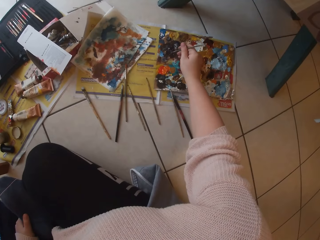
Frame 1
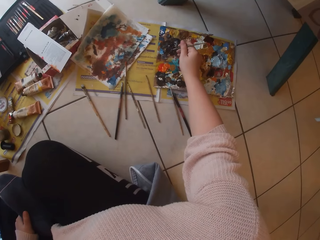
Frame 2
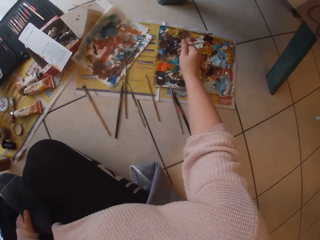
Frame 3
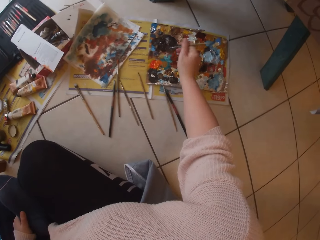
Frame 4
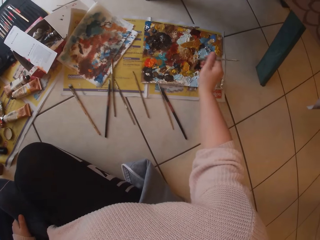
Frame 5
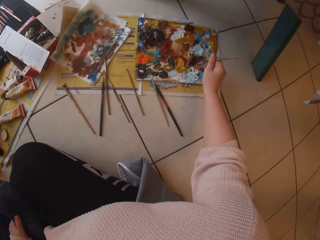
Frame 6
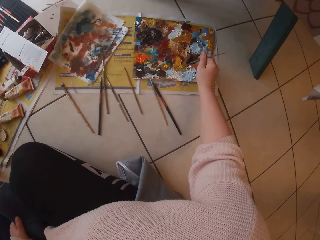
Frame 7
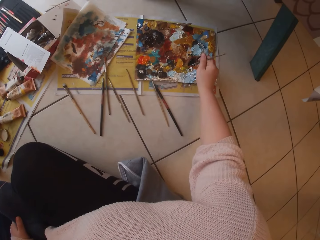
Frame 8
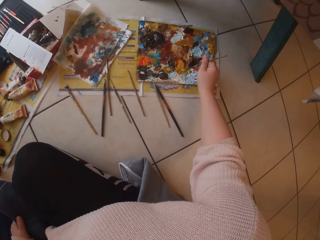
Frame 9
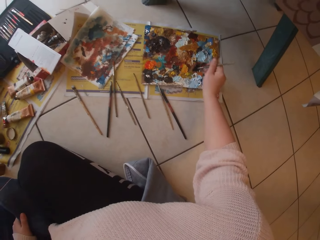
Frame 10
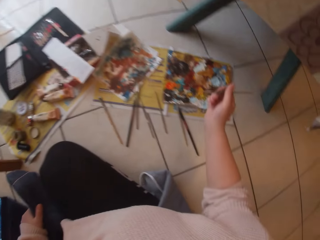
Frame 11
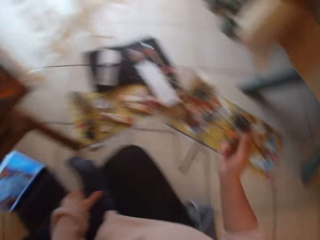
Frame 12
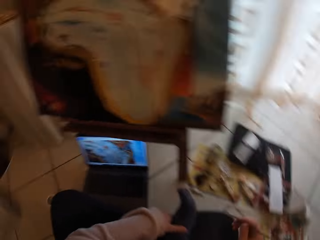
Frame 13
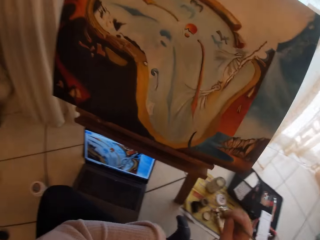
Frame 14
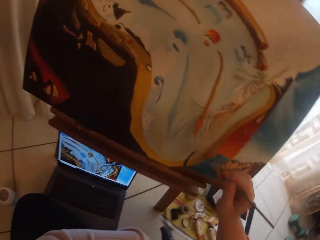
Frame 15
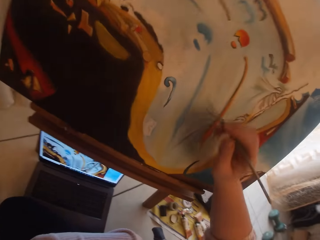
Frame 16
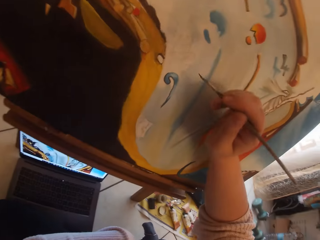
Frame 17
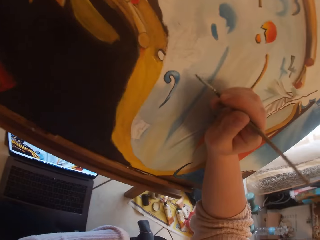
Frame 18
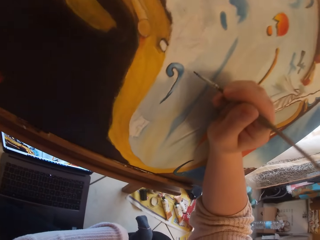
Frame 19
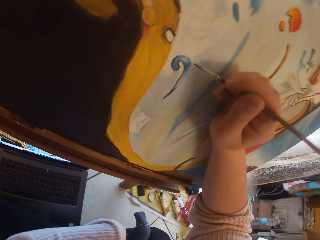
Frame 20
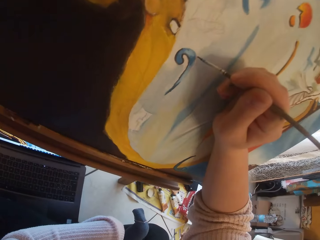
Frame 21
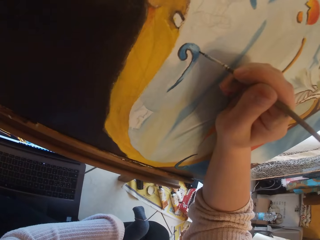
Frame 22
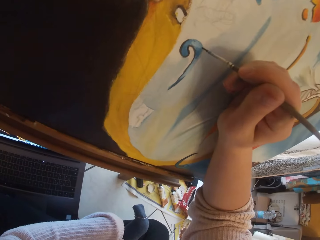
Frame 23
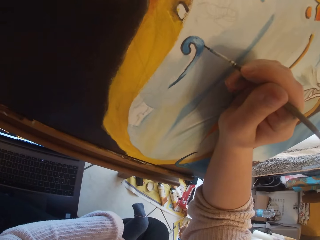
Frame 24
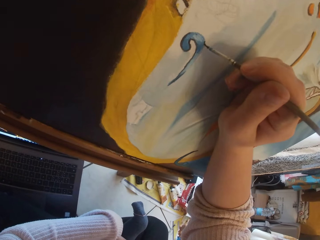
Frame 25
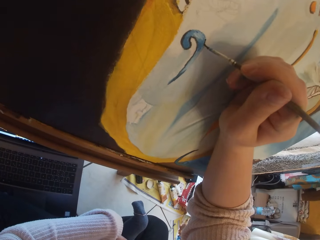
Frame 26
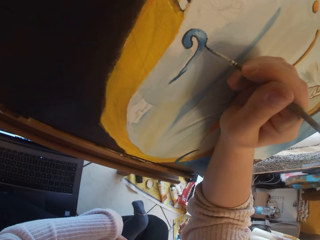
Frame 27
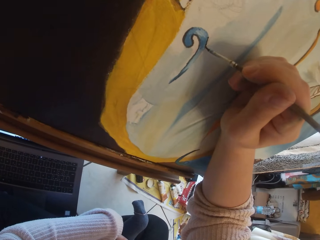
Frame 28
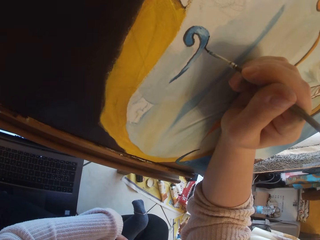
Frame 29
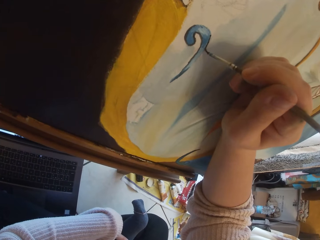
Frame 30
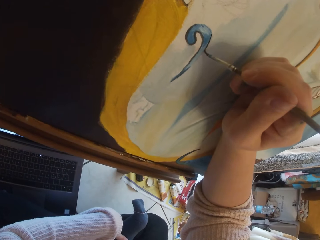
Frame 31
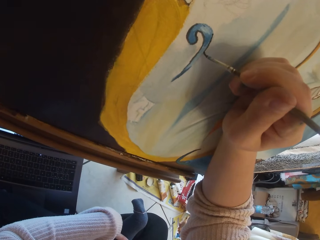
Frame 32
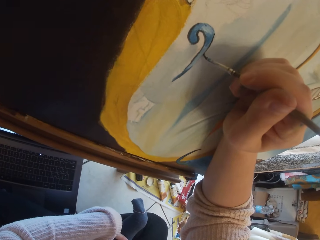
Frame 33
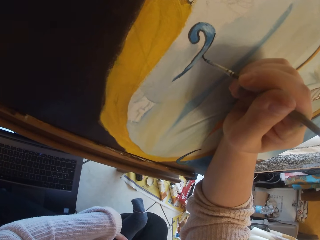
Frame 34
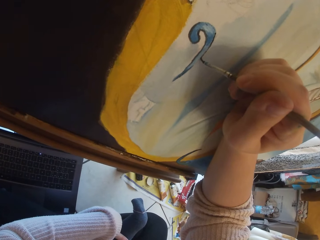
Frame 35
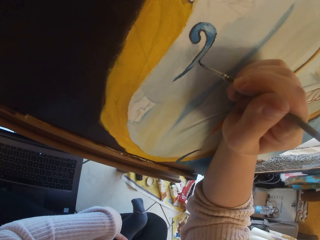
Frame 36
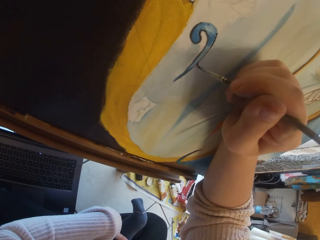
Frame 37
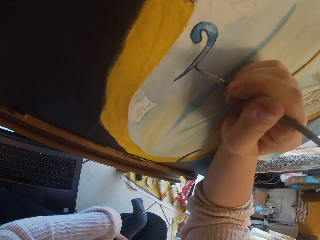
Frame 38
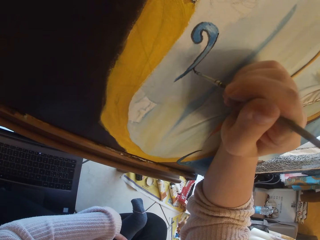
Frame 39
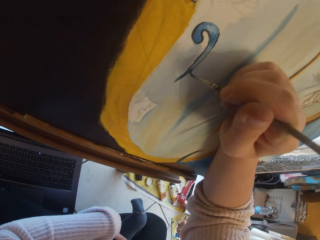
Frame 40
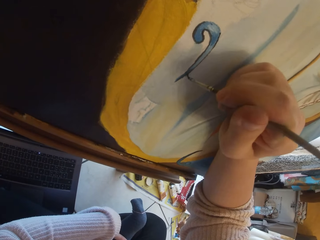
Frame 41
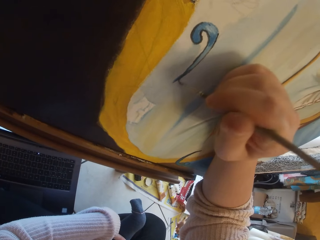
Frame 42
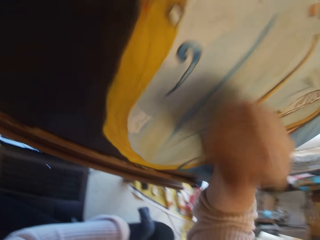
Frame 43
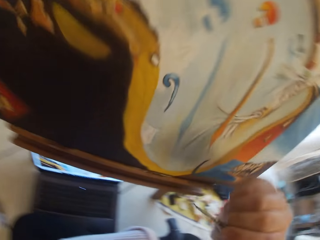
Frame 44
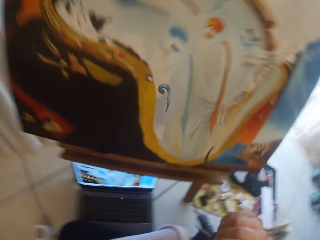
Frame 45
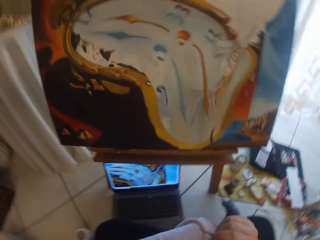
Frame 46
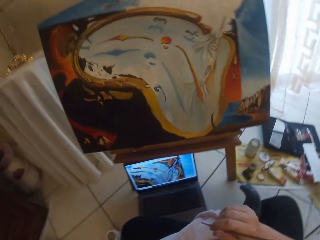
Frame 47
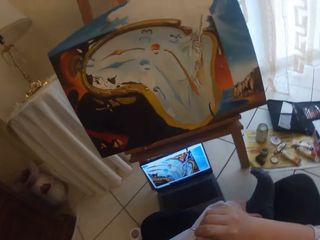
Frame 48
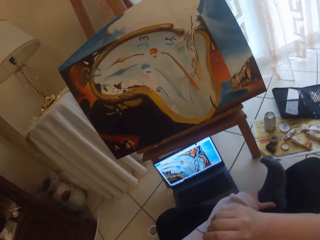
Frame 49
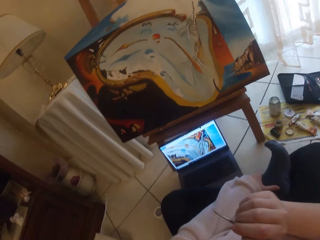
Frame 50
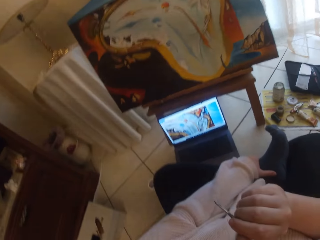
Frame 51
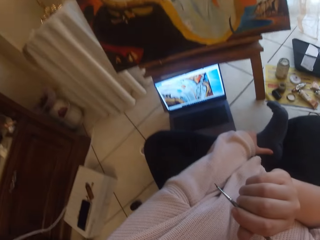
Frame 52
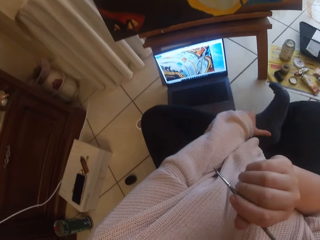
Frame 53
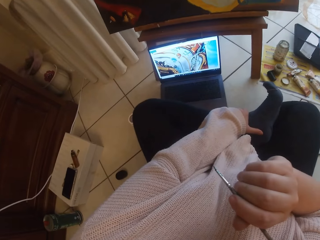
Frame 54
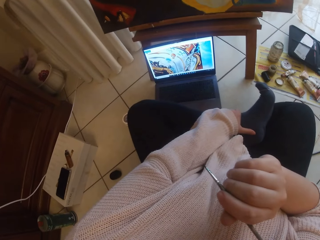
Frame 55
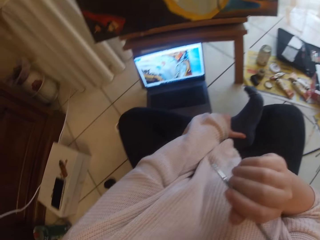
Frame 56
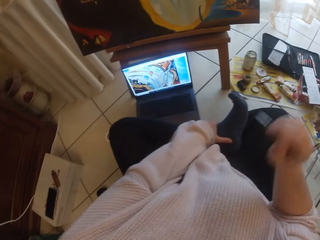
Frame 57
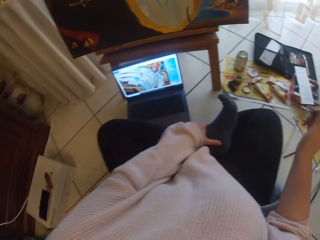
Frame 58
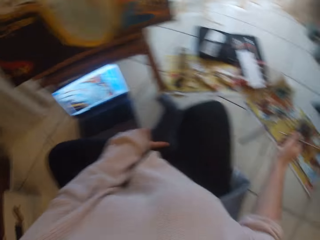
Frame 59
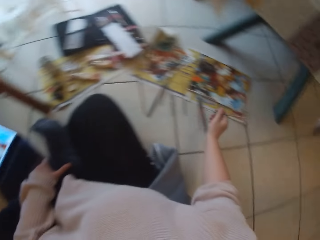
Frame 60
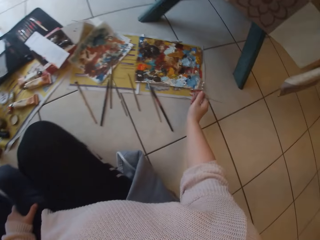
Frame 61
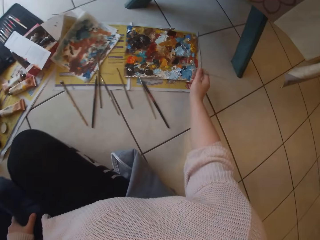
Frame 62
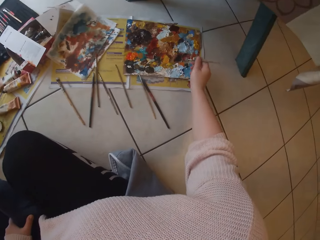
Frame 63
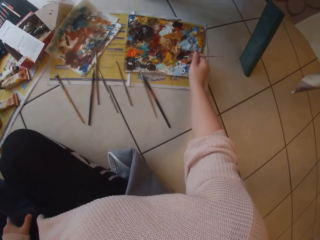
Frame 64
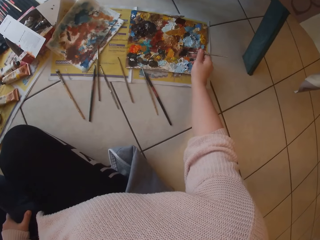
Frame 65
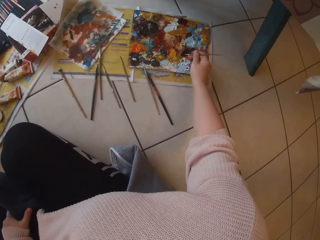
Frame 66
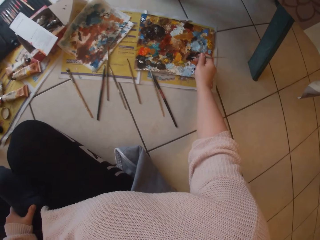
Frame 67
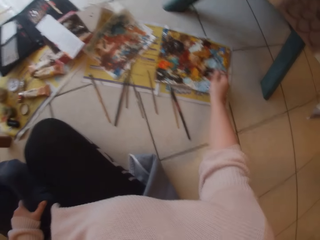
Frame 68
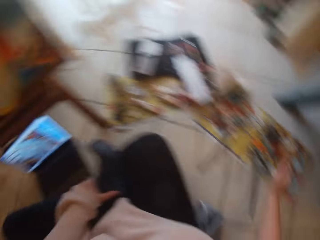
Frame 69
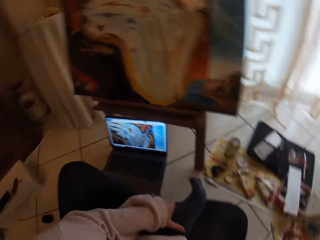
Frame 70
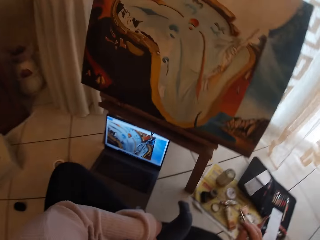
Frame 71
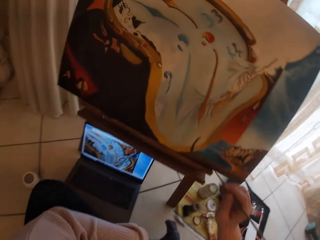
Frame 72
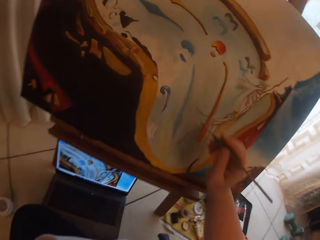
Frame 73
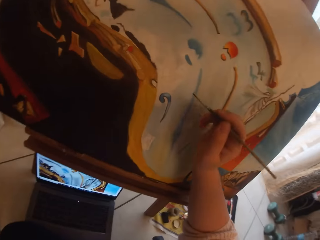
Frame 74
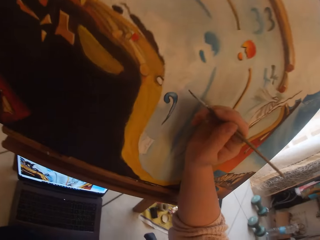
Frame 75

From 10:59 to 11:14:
The camera wearer scoops paint from the pallet on the ground with the paintbrush in her right hand. She paints the image from the laptop on the ground on the canvas with the paintbrush in her right hand. She removes the brush from the painting. She scratches her face with her right hand. She scoops paint from the pallet on the ground with the paintbrush in her right hand.

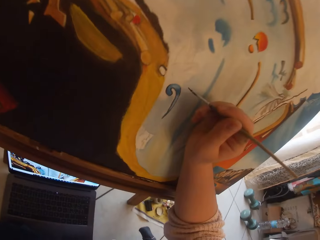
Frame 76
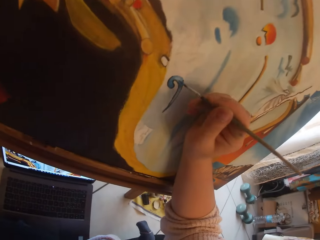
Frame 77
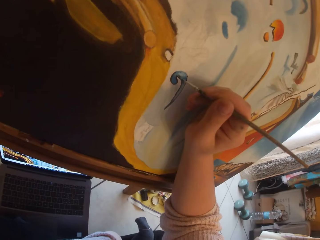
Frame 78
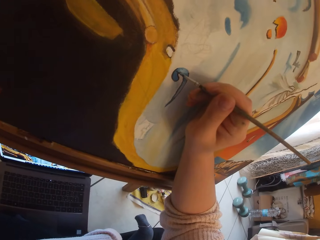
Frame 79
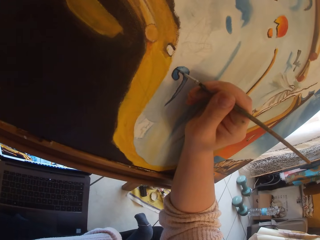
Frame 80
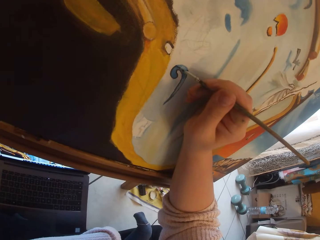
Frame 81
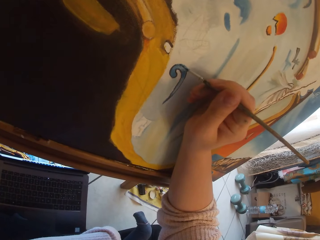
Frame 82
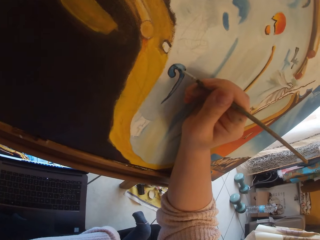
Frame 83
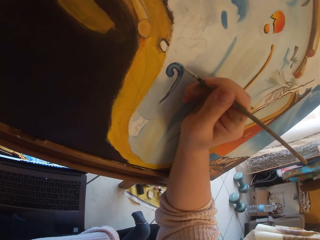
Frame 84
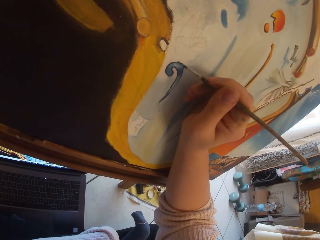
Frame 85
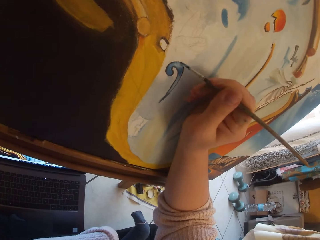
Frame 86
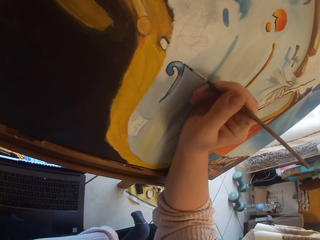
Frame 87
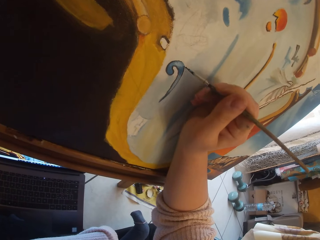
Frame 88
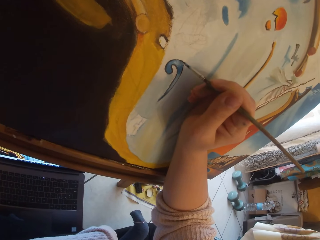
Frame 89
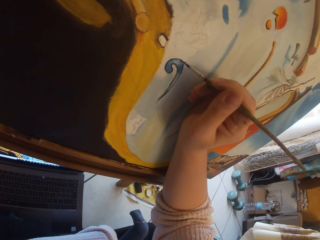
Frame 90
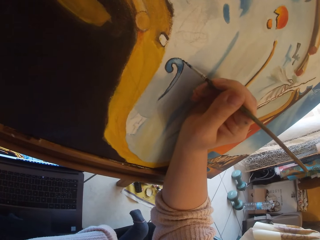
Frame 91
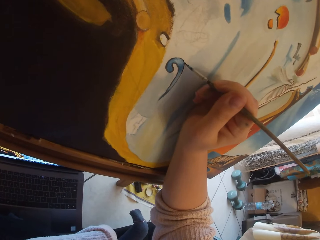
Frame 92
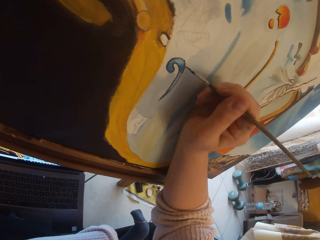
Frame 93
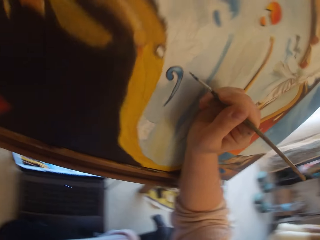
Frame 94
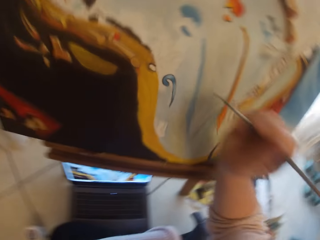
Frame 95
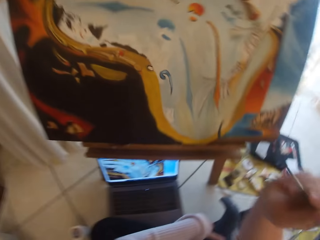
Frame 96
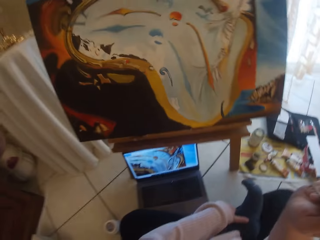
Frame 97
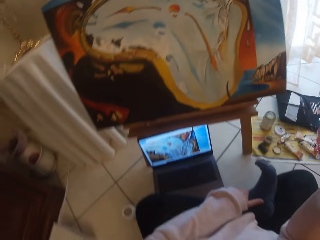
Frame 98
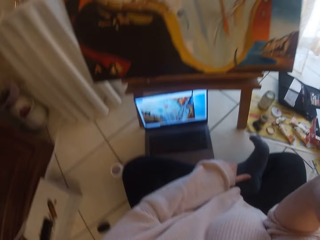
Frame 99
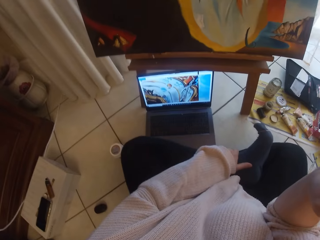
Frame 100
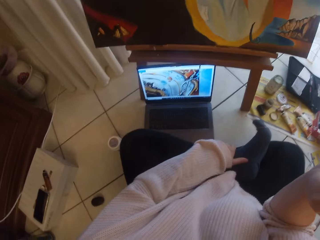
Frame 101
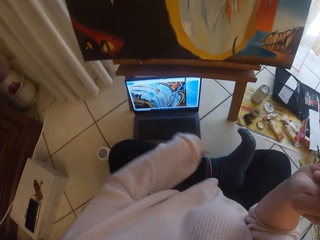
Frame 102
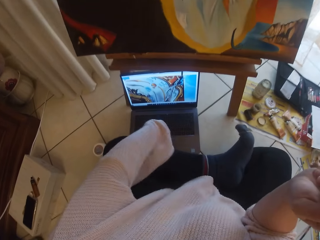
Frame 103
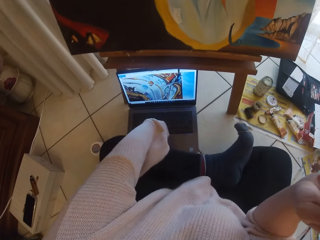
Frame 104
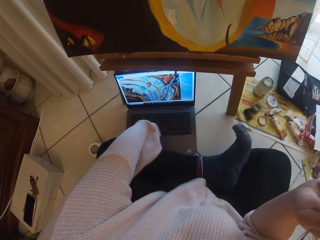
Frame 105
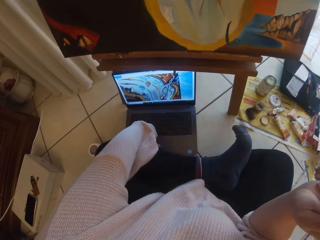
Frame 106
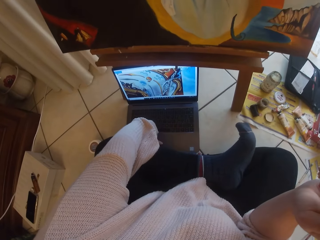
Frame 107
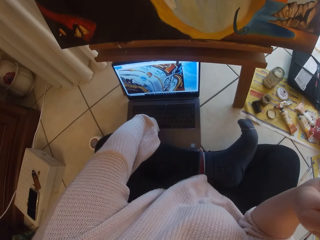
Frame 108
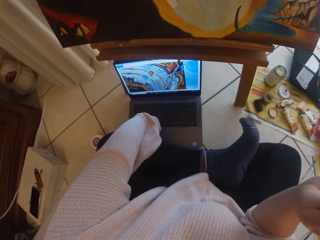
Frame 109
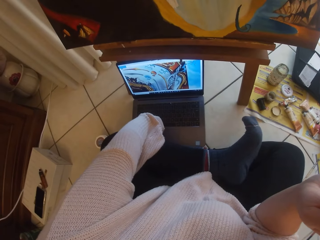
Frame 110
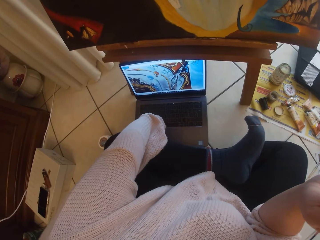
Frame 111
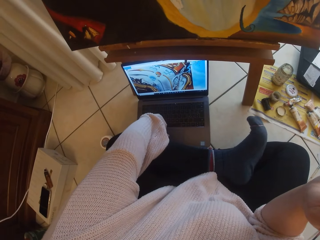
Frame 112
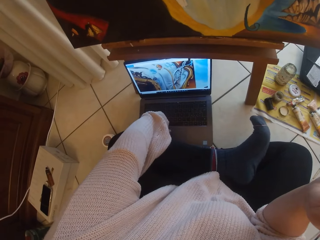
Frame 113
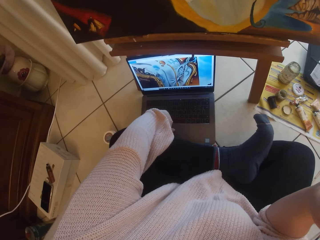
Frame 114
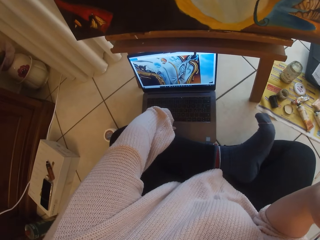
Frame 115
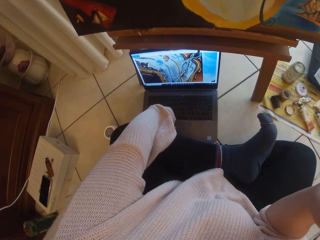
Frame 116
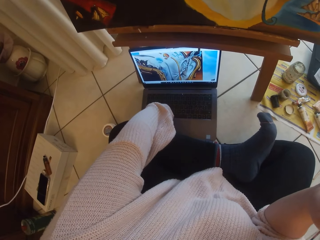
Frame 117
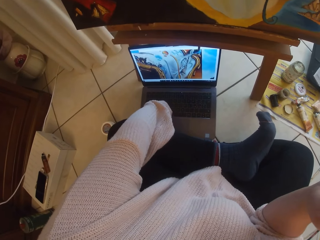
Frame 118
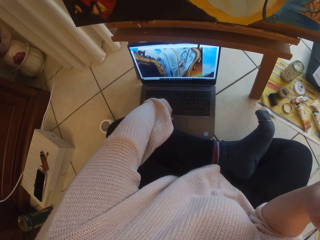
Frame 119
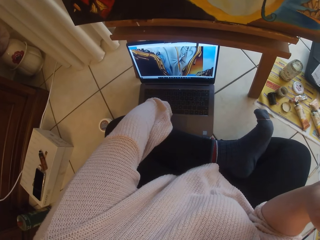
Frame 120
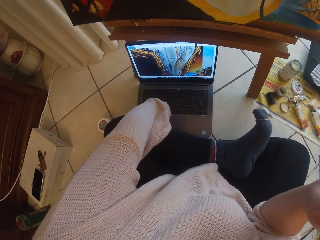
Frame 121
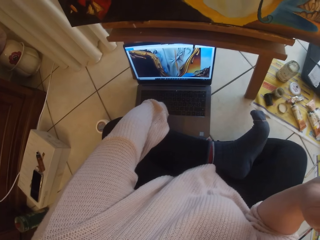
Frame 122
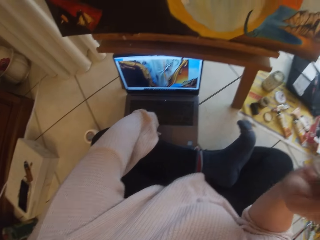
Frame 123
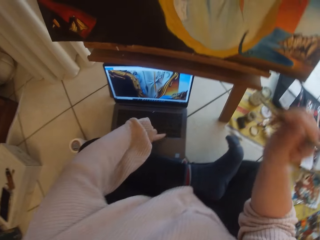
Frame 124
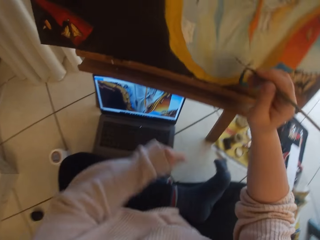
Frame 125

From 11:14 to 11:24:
The camera wearer paints the image from the laptop on the ground on the canvas with the paintbrush in her right hand. She removes the brush from the painting. She removes the brush from the painting again. She uses the laptop on the ground with her left hand. She presses on the laptop.
